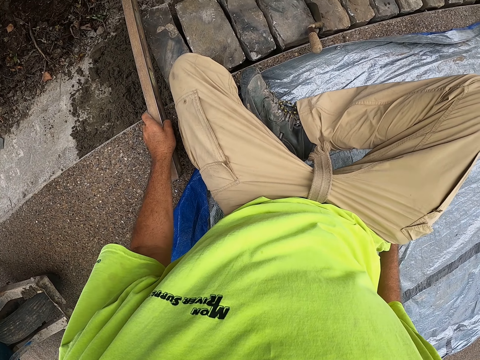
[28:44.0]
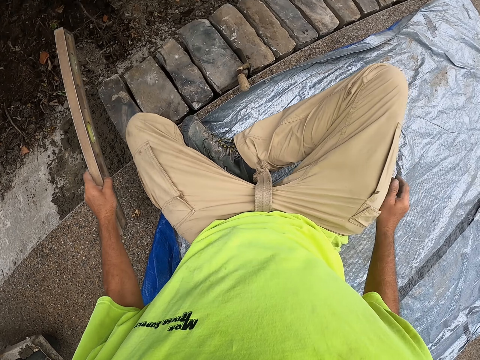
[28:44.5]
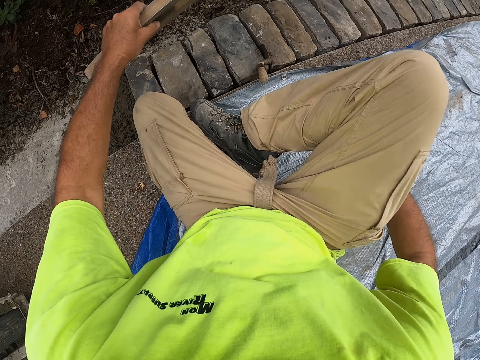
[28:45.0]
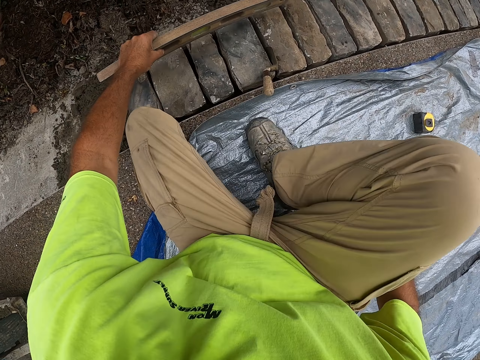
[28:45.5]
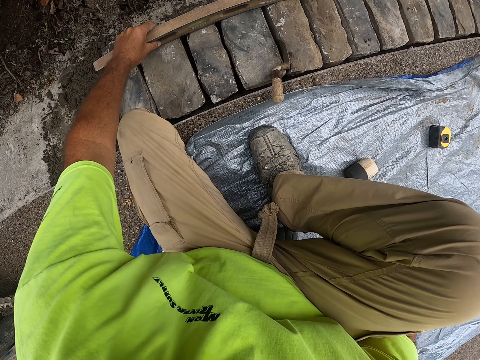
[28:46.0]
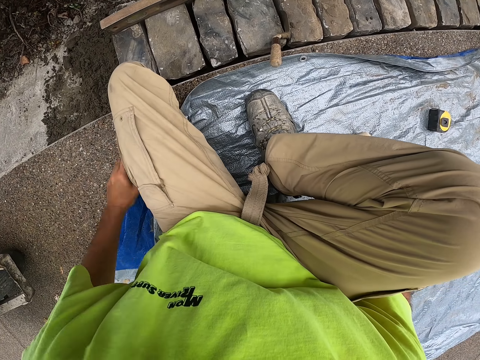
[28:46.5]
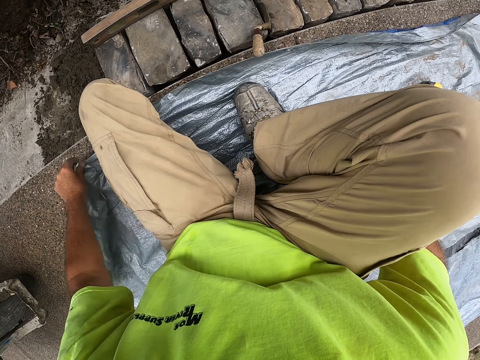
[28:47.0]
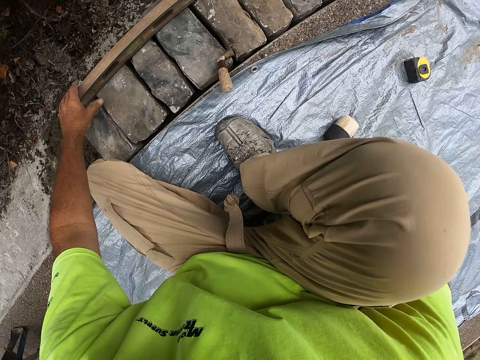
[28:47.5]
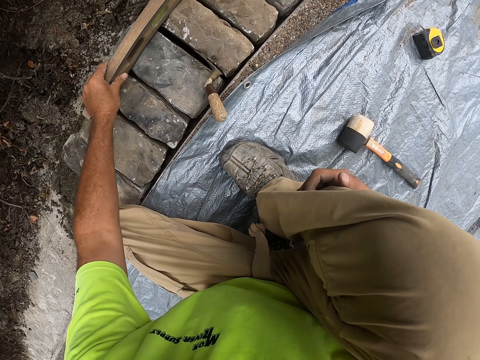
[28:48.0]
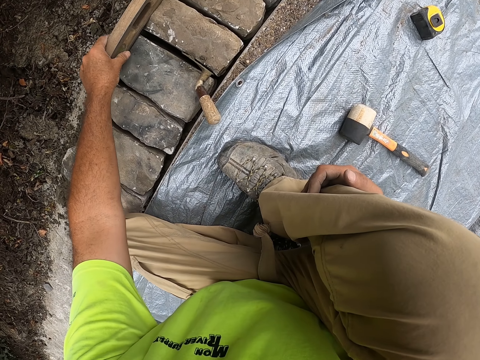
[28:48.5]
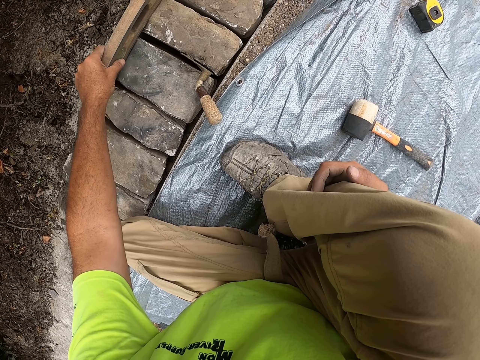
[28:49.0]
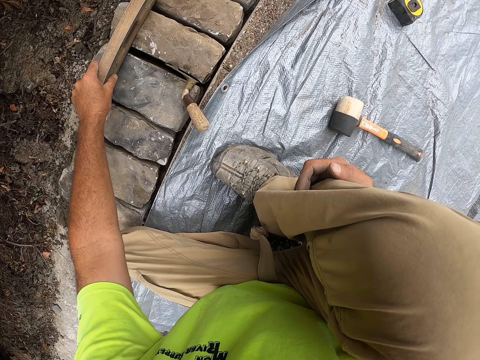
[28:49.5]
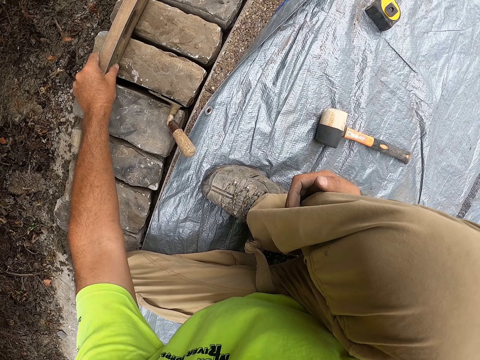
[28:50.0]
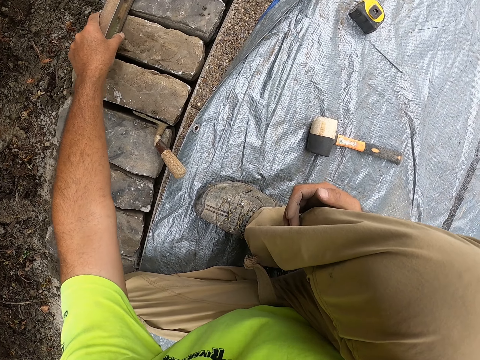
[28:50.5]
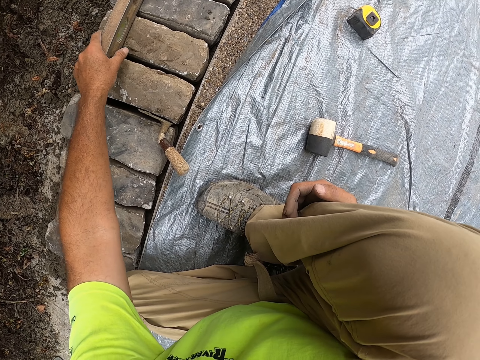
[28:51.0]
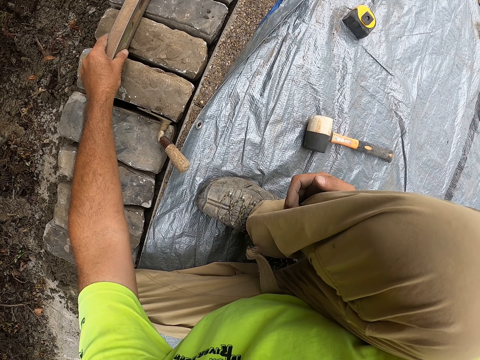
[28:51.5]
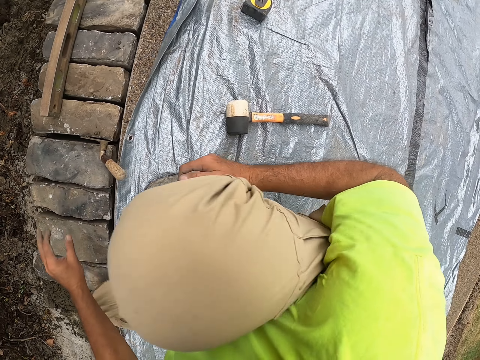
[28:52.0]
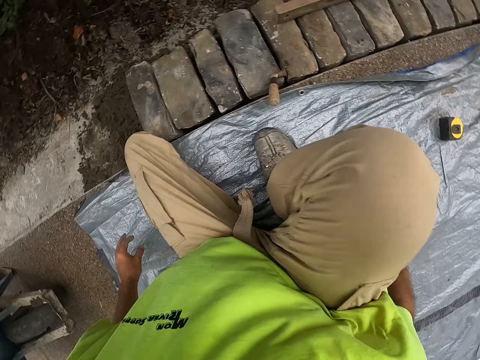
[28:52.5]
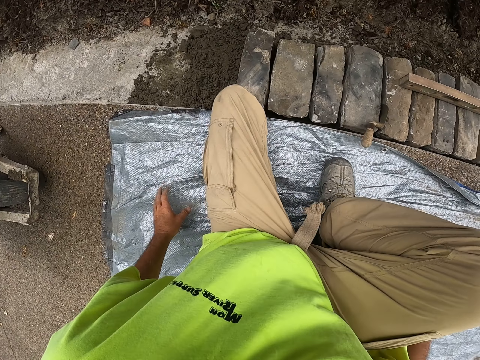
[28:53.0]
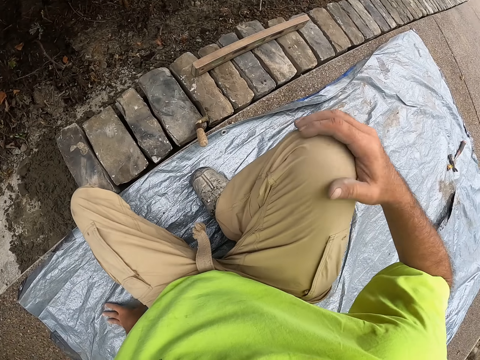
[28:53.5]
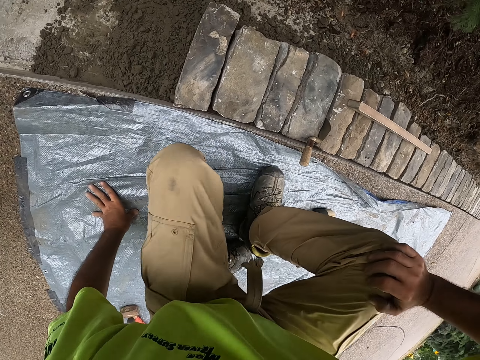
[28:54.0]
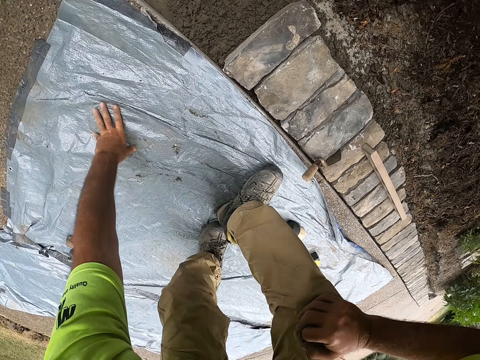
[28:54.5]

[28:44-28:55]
The camera wearer puts the spirit level down. They lift the spirit level. They place the spirit level on the bricks. They stretch the building carpet. They push the spirit level, and push it again. They measure the bricks. They look around. They hold their knees.
